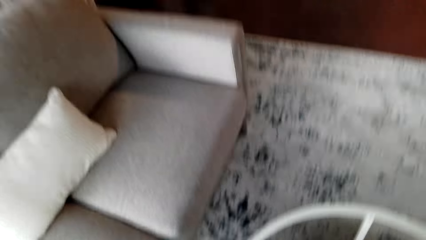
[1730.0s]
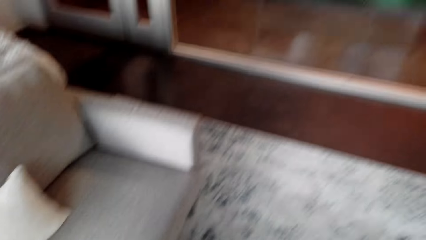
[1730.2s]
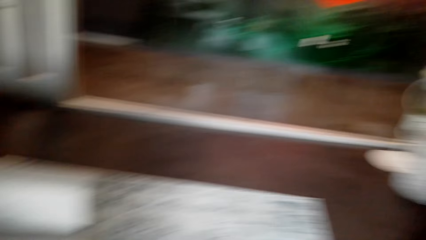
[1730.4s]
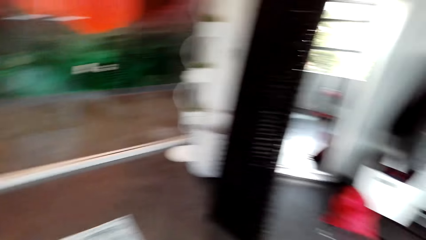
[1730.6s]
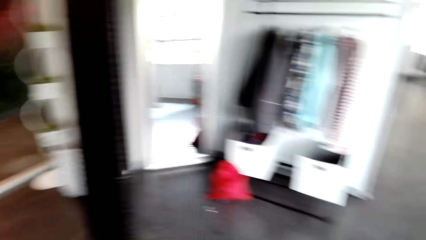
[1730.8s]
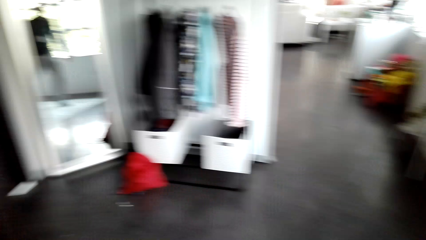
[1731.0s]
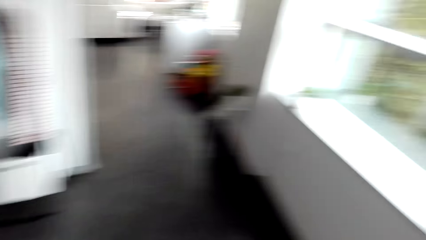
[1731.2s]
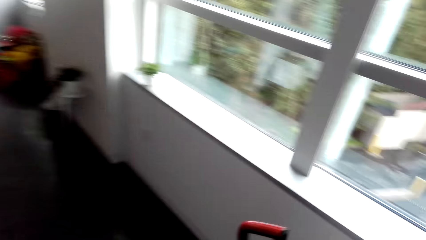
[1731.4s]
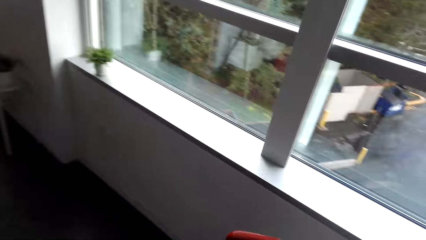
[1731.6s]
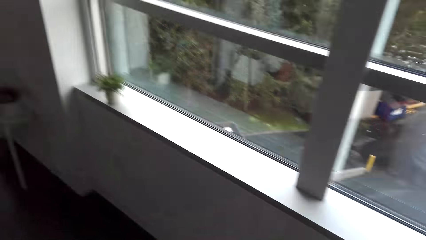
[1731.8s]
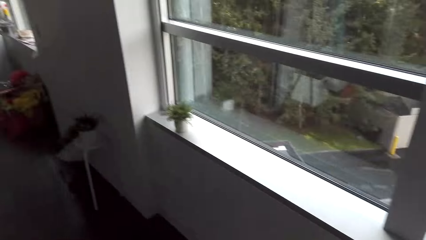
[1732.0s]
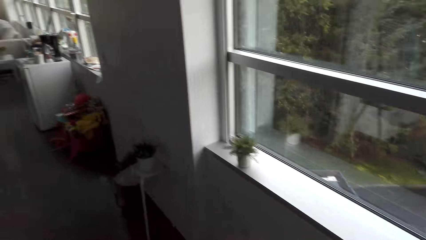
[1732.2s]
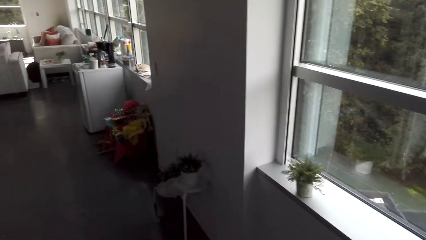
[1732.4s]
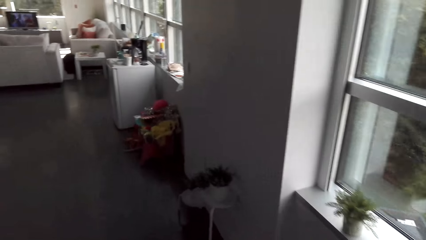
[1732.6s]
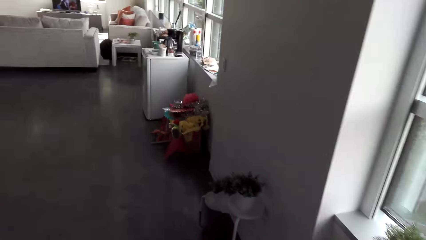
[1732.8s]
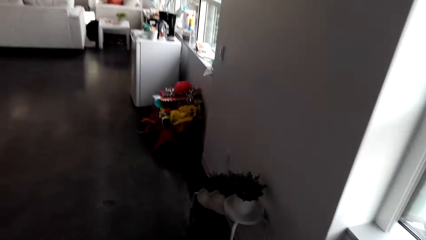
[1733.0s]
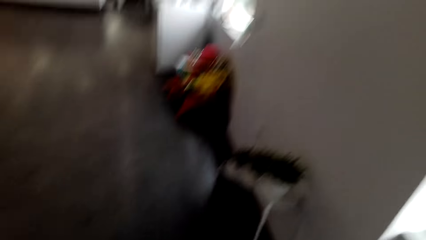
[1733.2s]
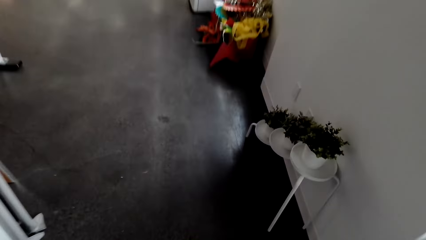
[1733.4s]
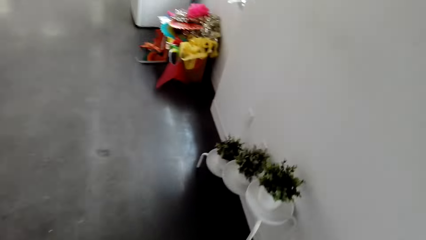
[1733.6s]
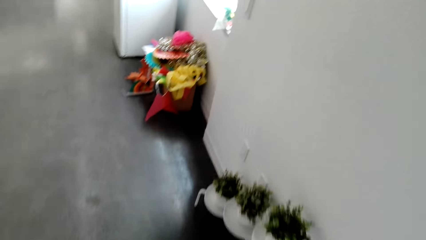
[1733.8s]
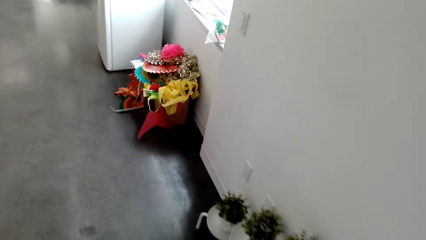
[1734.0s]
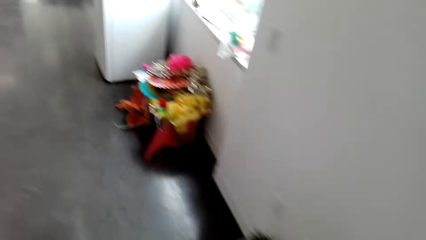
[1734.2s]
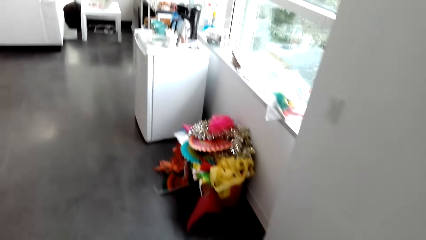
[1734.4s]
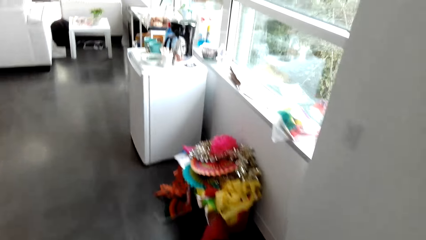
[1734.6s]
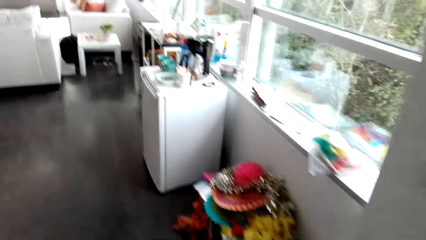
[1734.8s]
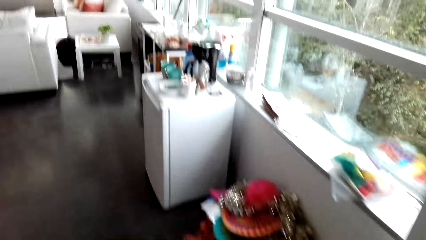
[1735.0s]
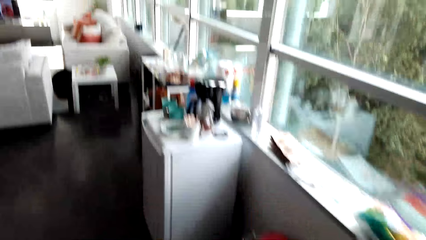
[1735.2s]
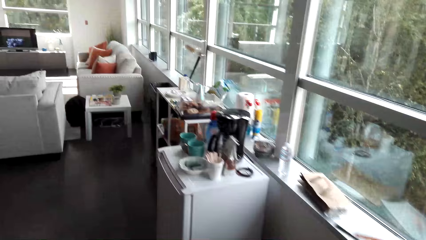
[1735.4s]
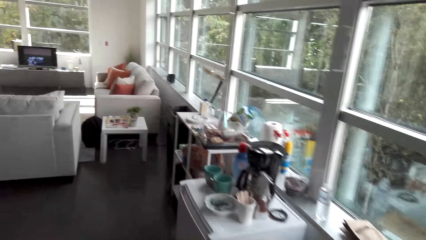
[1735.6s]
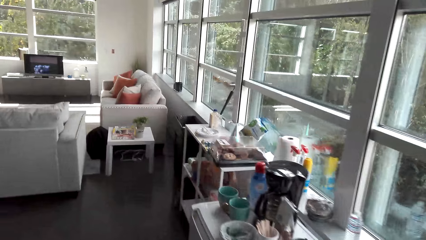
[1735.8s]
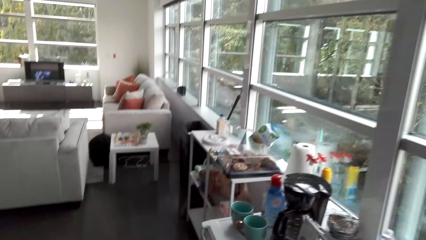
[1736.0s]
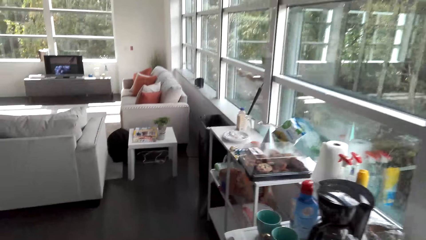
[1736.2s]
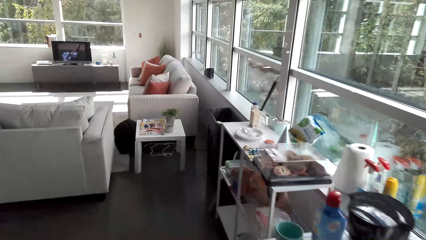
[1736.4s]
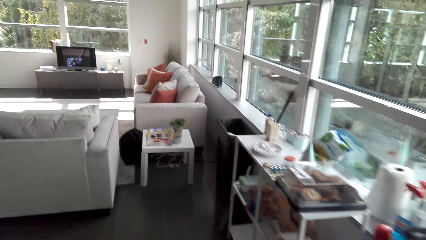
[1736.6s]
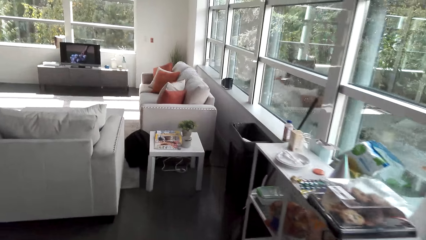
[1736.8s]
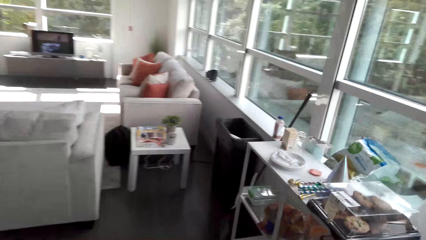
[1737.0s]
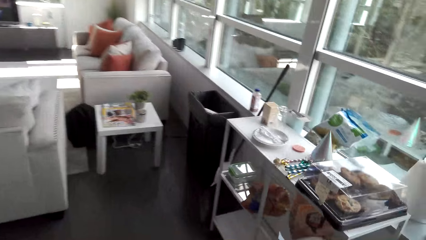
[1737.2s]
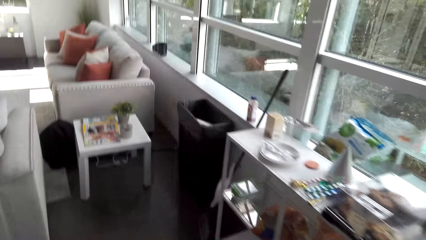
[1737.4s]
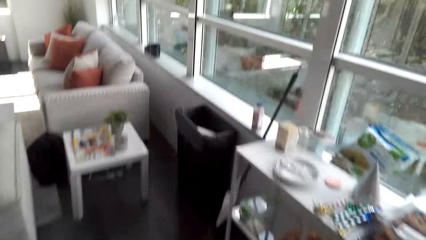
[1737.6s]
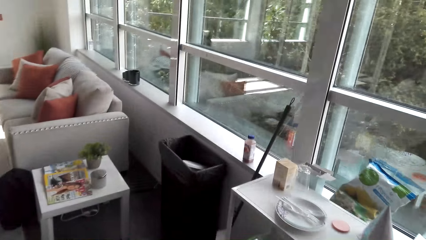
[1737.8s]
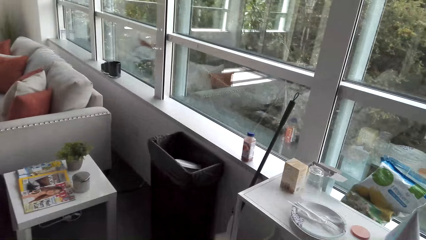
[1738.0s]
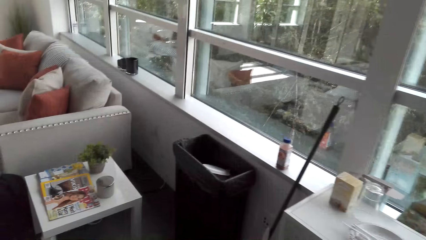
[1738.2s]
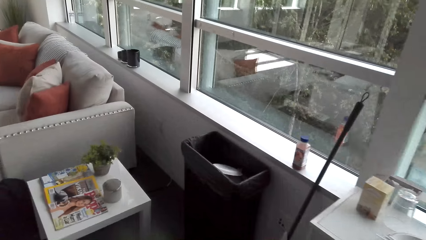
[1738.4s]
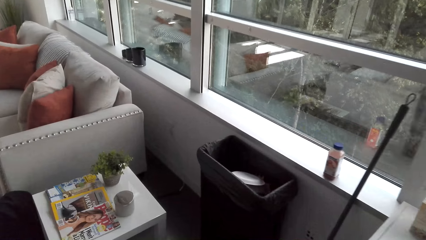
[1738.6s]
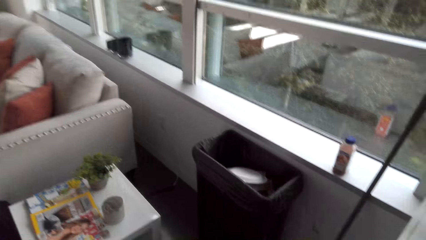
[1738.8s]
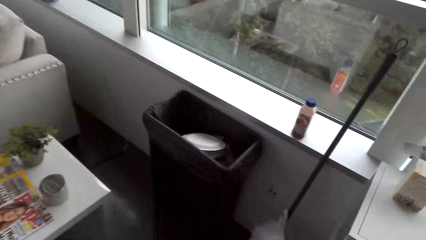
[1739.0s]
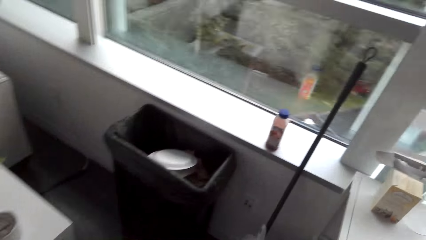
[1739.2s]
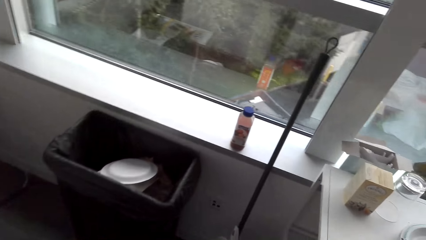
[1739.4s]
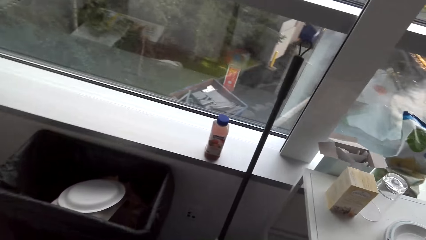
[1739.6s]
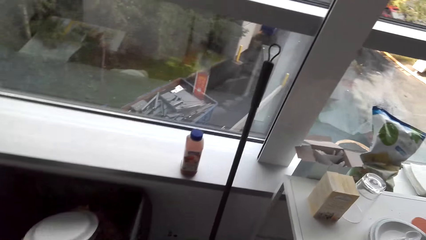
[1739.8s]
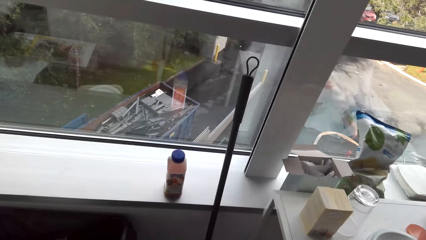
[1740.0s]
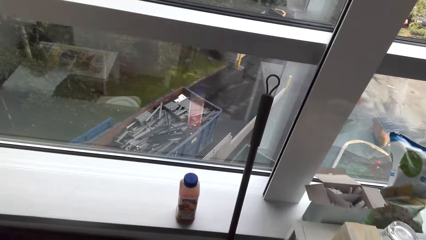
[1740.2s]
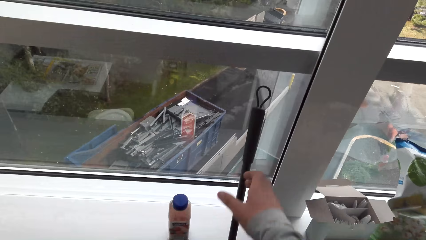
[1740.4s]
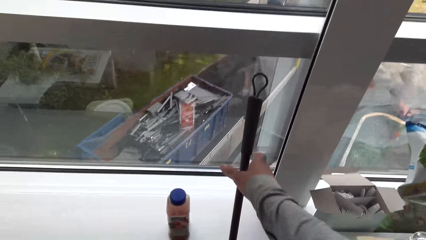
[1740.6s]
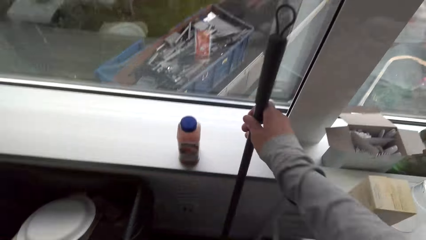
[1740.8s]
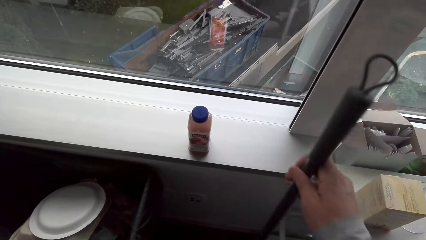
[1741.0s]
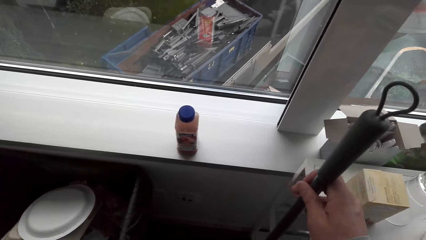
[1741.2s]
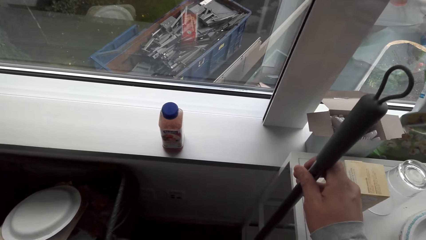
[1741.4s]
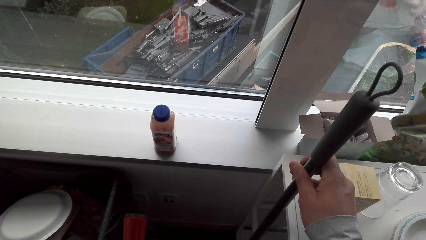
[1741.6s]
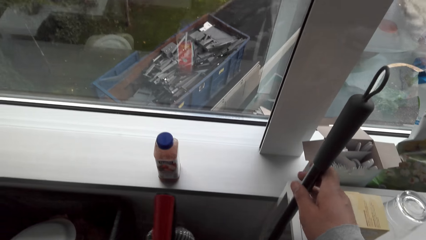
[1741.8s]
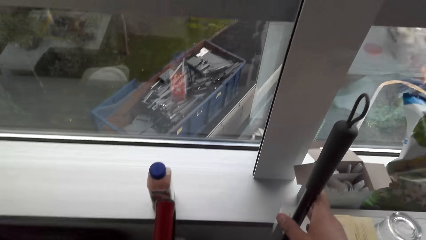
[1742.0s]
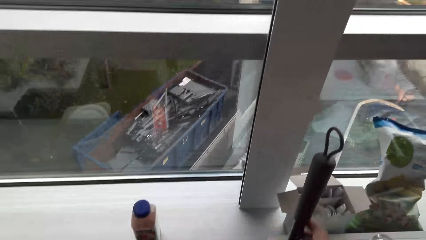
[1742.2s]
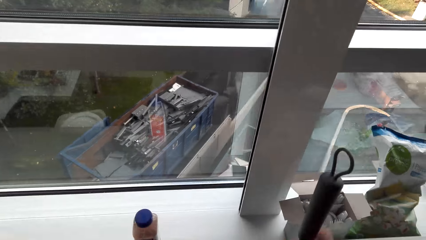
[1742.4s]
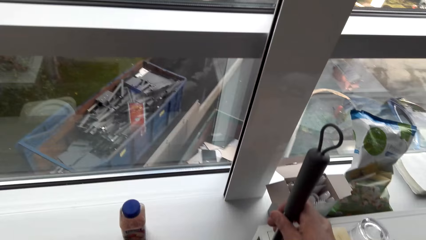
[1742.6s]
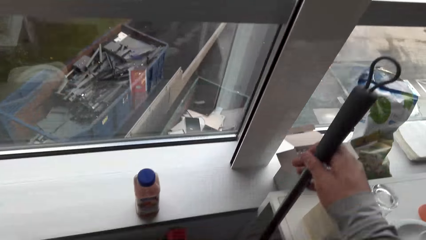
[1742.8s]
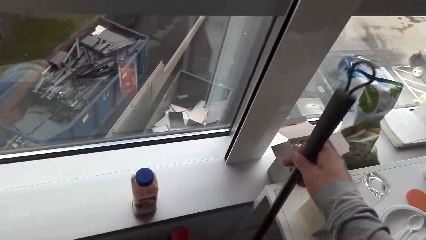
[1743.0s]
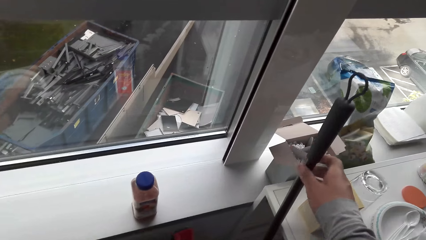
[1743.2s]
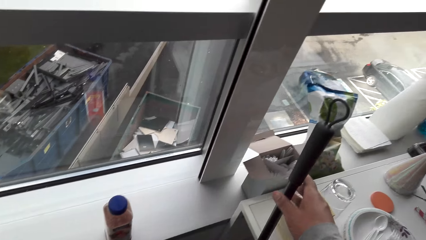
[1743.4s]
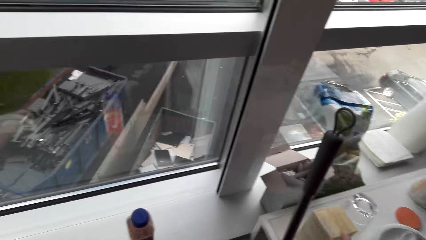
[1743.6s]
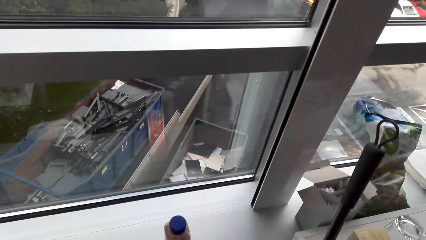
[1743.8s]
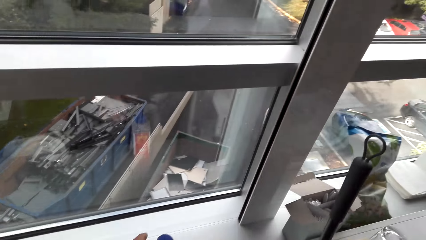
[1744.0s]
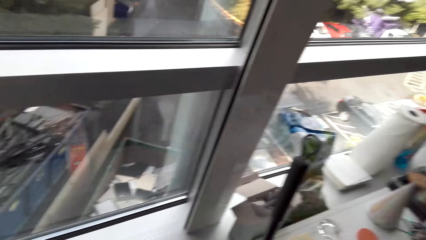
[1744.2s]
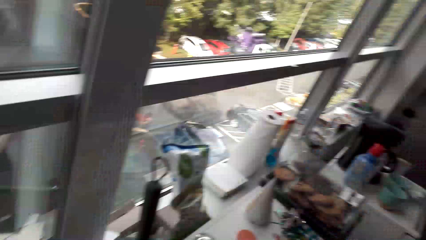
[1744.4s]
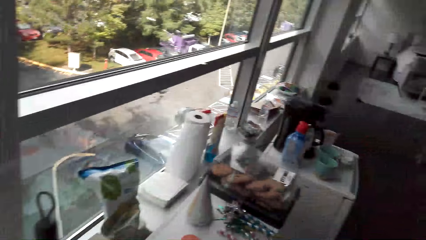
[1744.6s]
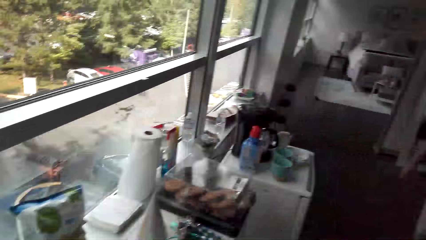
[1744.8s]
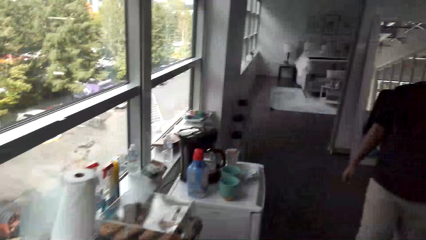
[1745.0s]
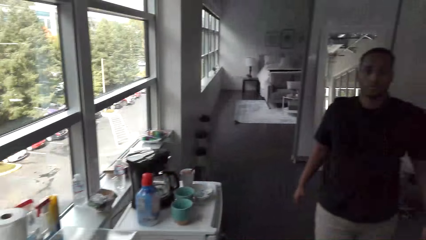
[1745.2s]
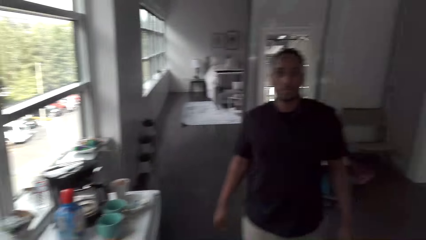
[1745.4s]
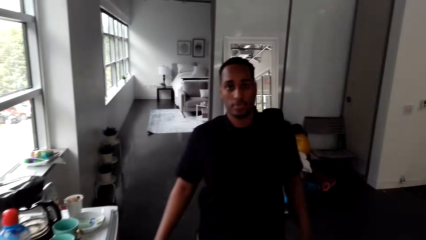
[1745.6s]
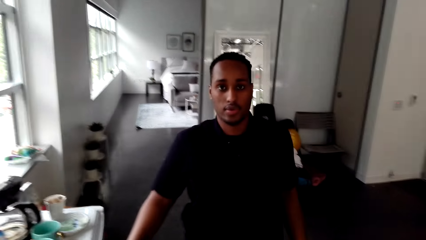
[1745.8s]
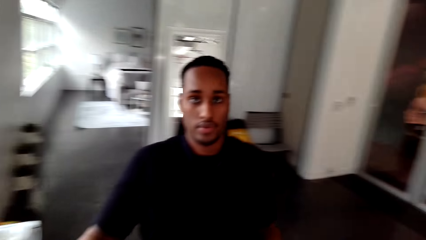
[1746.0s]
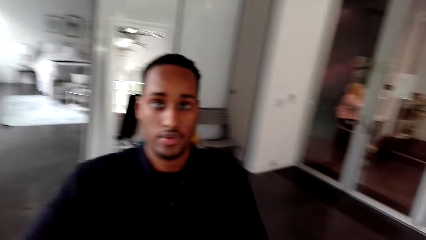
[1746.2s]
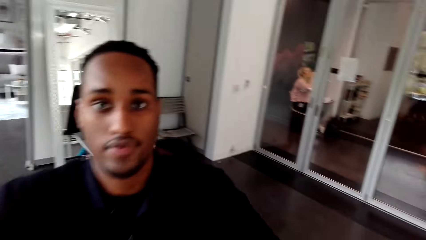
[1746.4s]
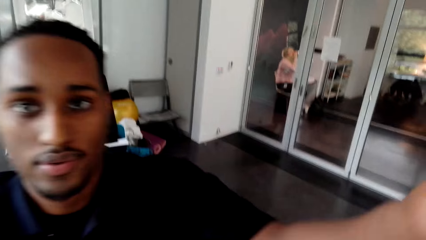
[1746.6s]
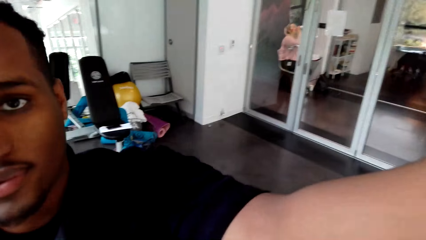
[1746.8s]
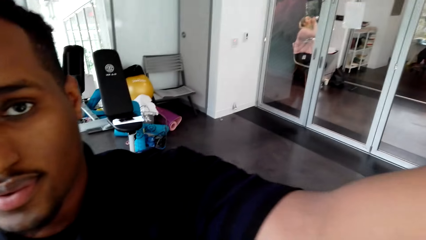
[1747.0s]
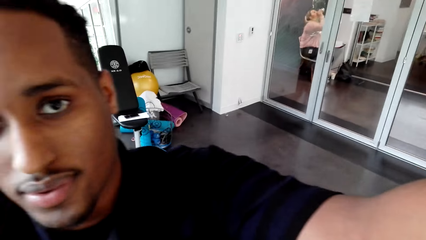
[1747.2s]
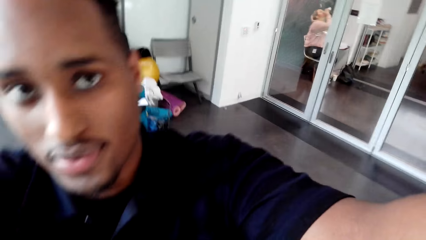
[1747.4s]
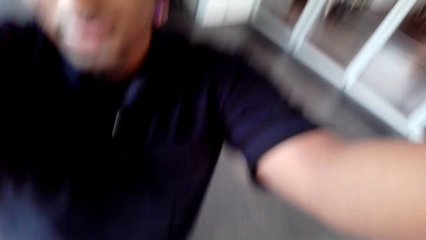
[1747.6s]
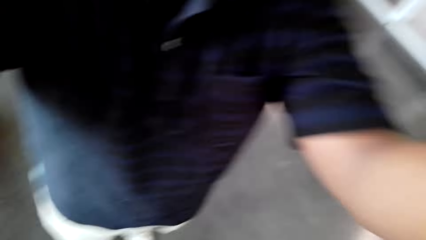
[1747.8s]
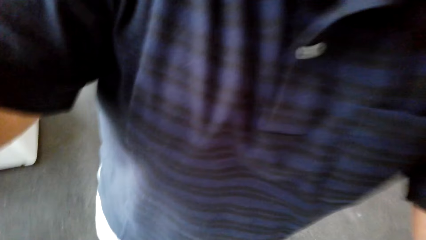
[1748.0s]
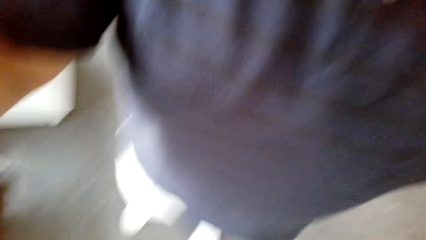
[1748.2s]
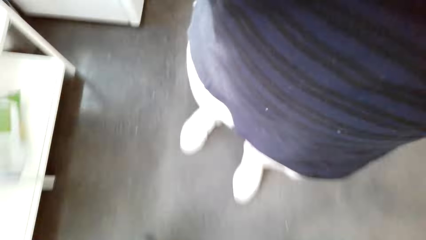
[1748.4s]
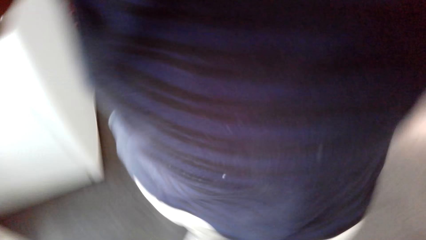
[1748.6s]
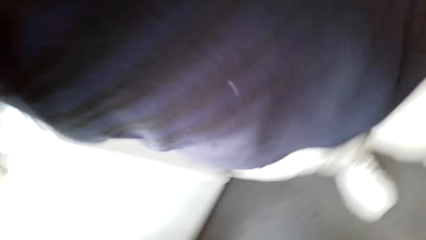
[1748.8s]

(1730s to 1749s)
The camera wearer moves around the room. They touch a broom. They pick up the carpet broom from the wall. They lean the carpet broom on the wall. They move around the room. A man takes the camera from the camera wearer.
